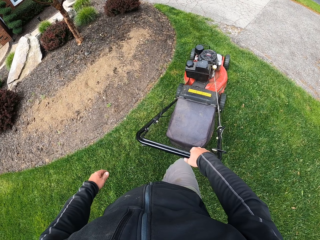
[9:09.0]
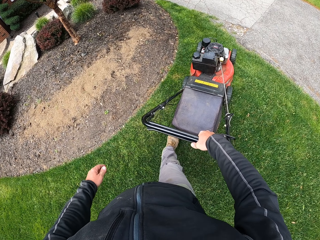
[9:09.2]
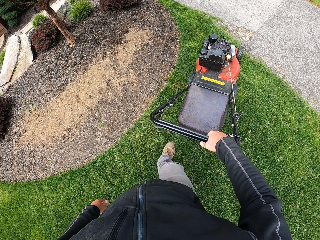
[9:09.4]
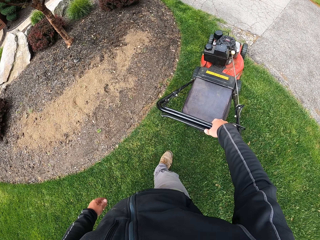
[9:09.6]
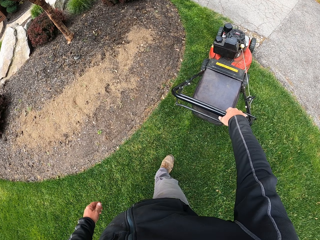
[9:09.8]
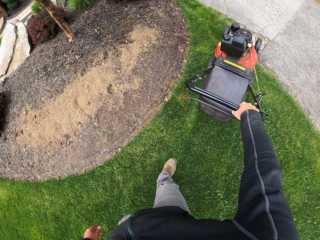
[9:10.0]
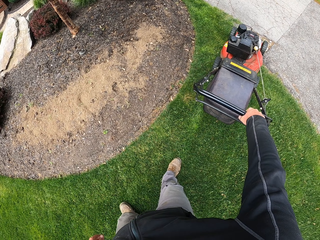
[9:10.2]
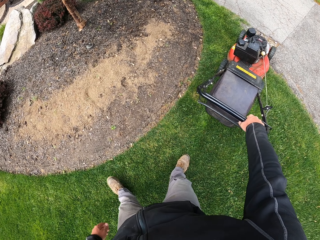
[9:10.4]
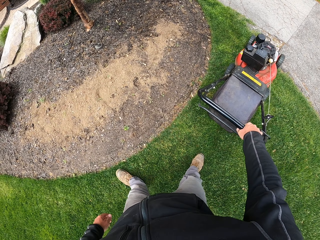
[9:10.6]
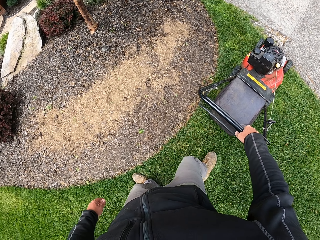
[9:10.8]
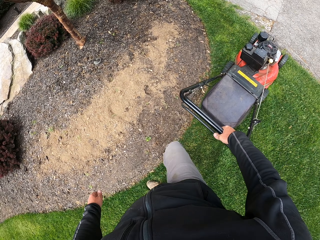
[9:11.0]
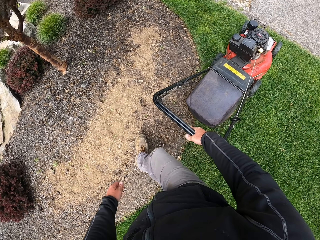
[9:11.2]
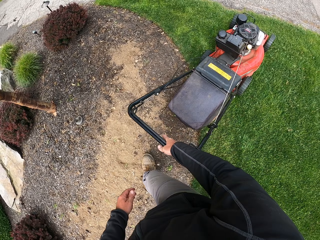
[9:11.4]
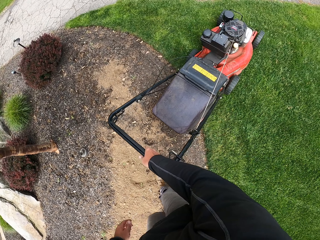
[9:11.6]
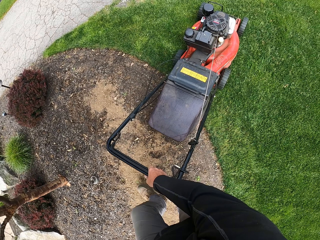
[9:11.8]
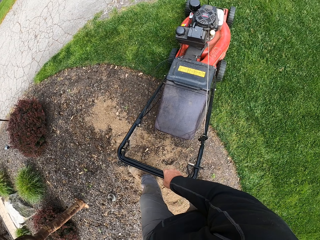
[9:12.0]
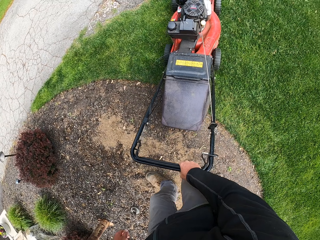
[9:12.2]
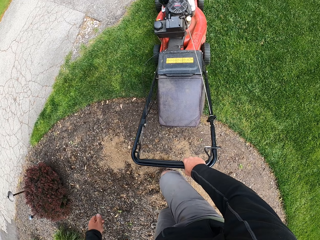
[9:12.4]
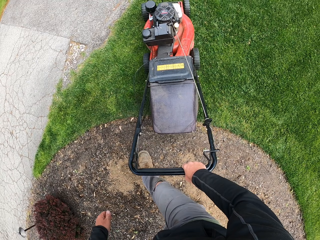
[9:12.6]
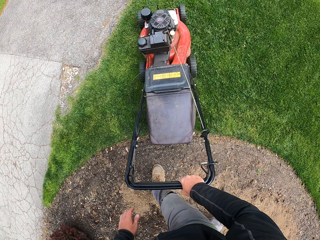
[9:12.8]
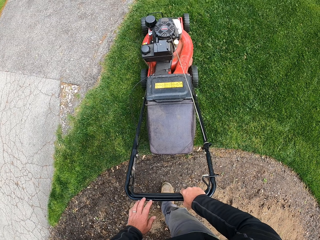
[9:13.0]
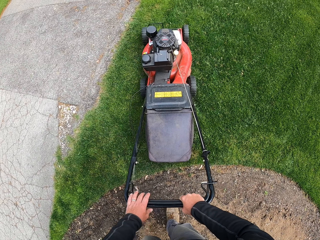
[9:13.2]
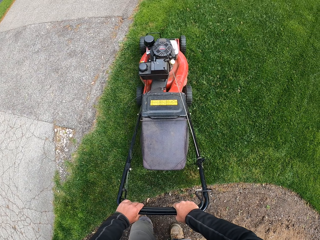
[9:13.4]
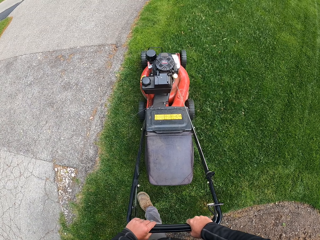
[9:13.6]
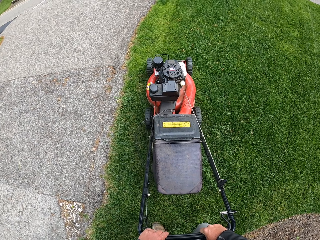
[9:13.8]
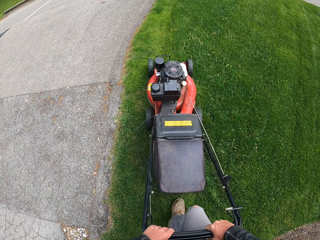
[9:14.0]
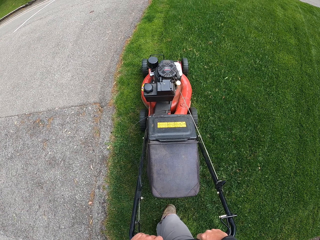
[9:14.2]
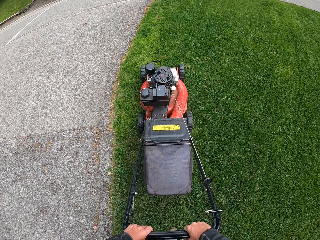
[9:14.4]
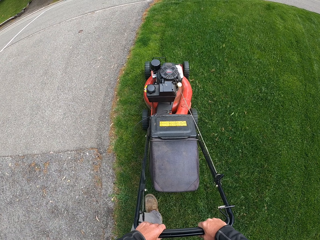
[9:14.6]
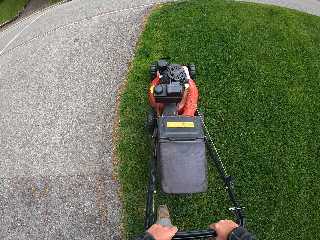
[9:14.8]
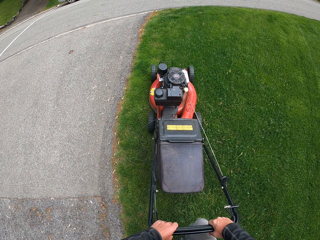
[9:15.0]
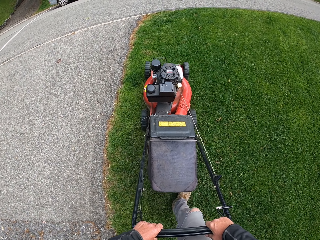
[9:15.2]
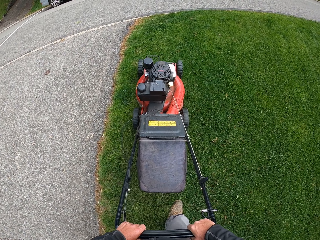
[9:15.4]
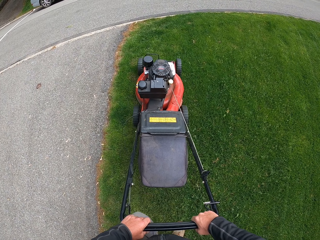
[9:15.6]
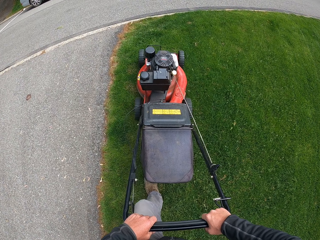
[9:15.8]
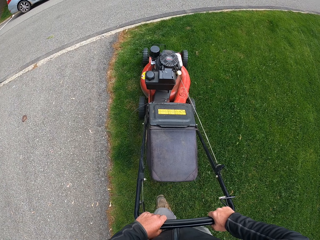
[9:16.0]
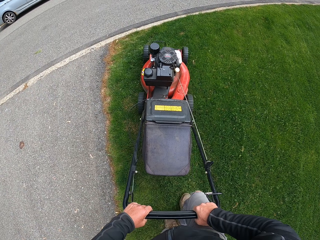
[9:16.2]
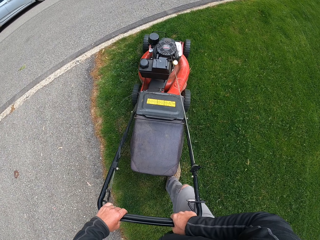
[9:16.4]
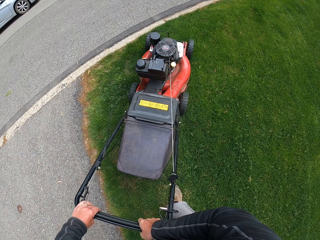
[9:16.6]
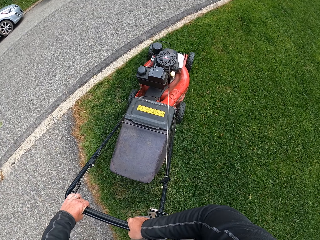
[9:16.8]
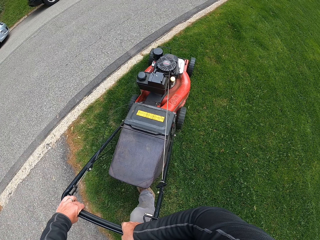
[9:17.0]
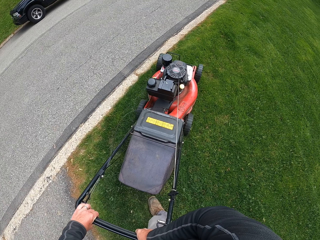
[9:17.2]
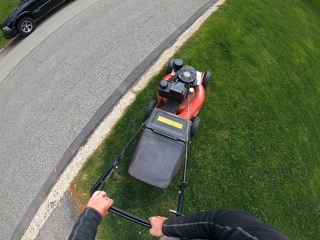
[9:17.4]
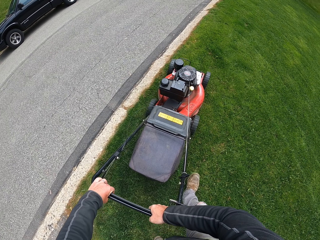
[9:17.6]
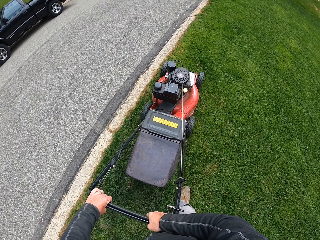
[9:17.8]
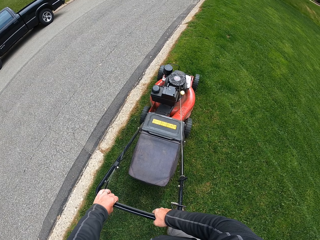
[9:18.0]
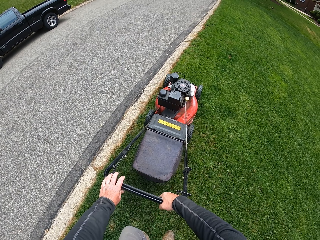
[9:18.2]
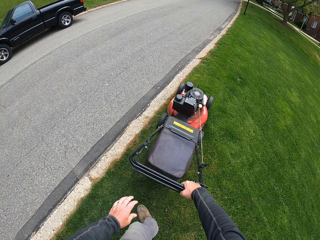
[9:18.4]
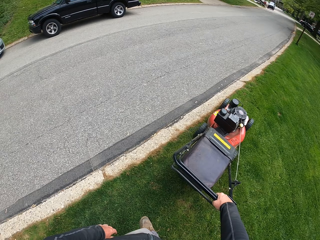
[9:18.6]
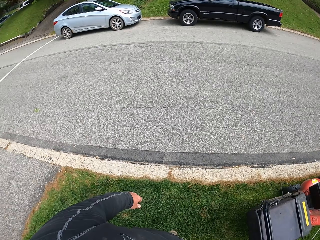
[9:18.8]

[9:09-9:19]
The camera wearer turns a lawn mower. They cut grass.

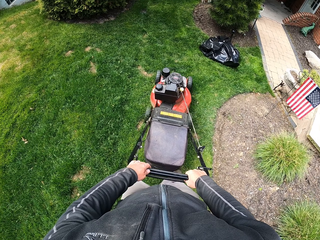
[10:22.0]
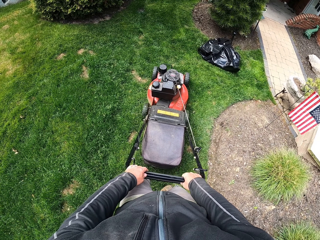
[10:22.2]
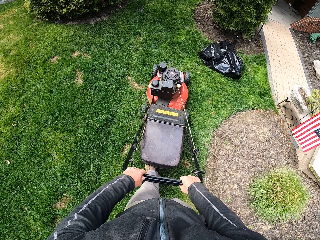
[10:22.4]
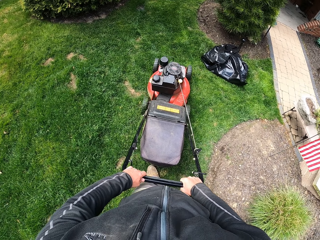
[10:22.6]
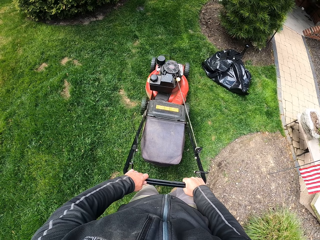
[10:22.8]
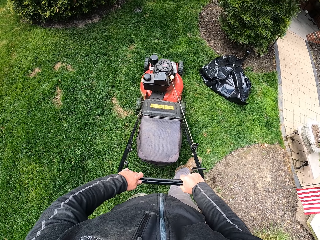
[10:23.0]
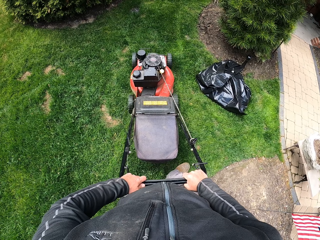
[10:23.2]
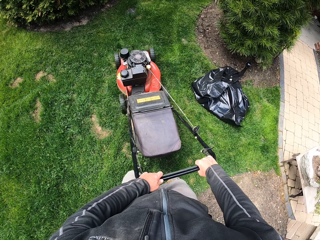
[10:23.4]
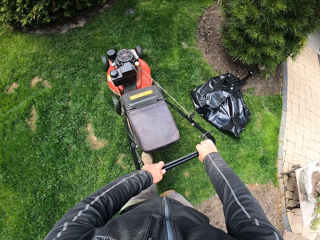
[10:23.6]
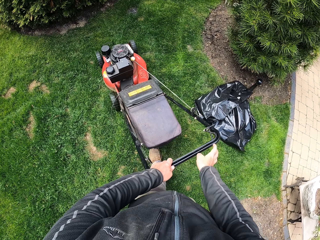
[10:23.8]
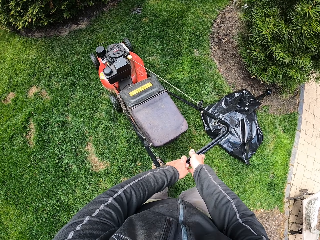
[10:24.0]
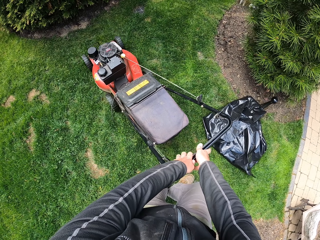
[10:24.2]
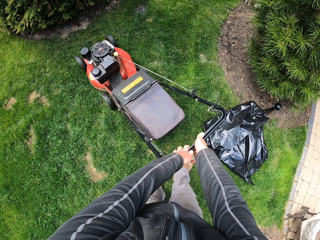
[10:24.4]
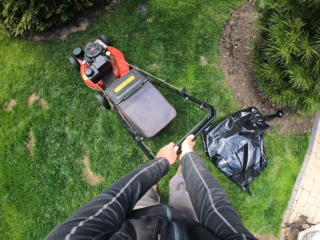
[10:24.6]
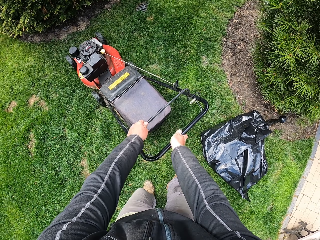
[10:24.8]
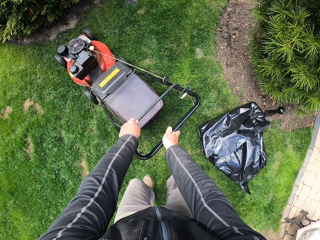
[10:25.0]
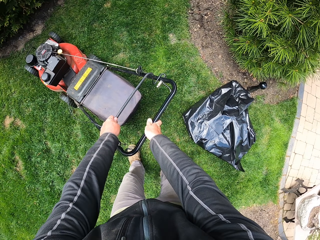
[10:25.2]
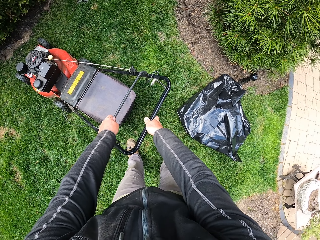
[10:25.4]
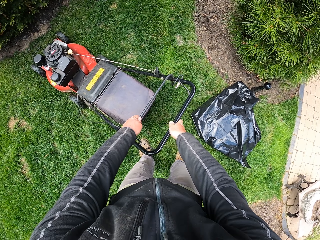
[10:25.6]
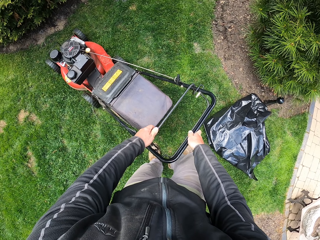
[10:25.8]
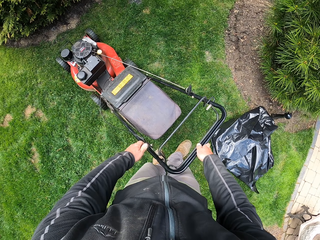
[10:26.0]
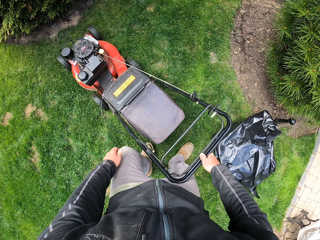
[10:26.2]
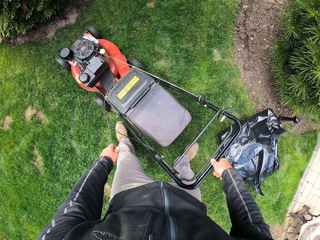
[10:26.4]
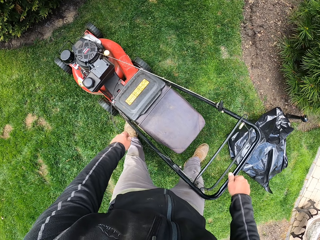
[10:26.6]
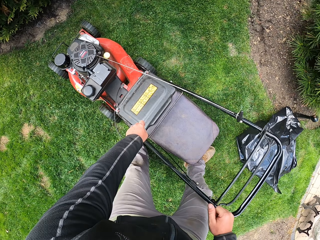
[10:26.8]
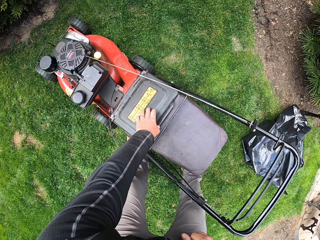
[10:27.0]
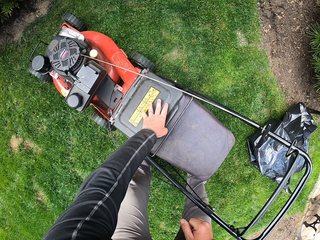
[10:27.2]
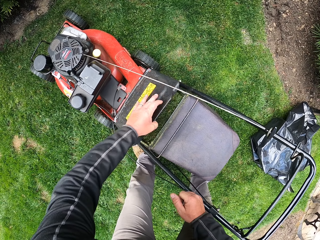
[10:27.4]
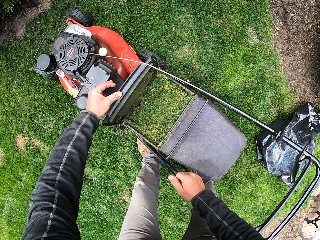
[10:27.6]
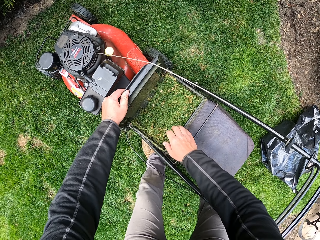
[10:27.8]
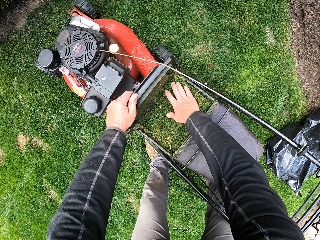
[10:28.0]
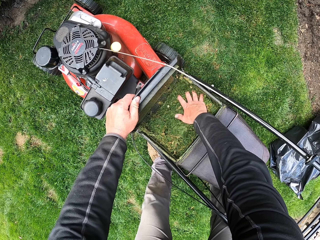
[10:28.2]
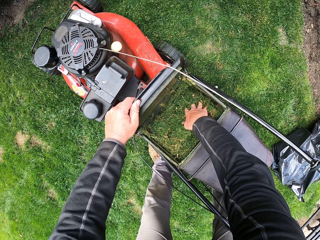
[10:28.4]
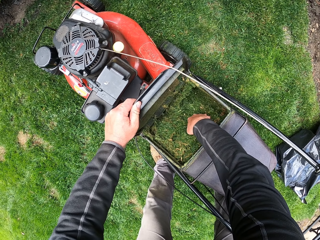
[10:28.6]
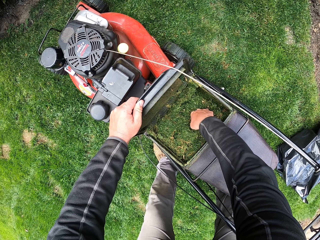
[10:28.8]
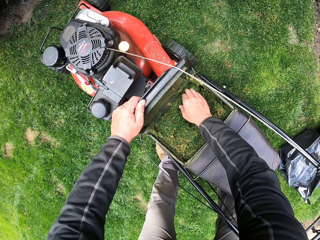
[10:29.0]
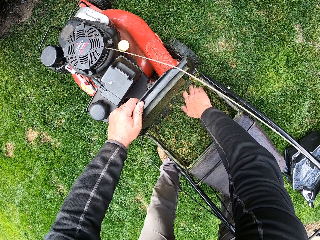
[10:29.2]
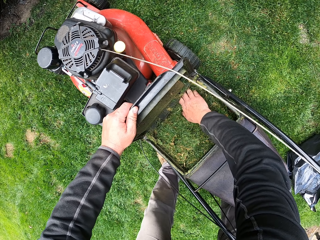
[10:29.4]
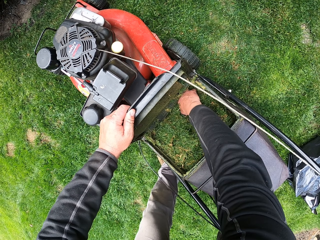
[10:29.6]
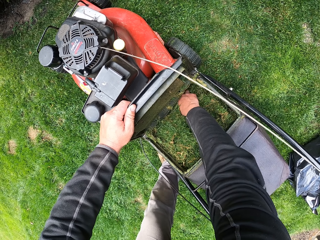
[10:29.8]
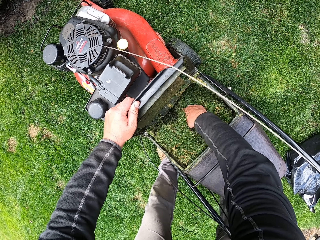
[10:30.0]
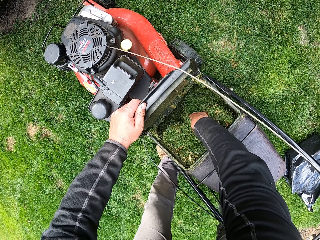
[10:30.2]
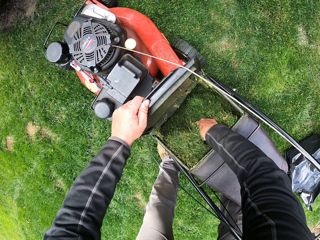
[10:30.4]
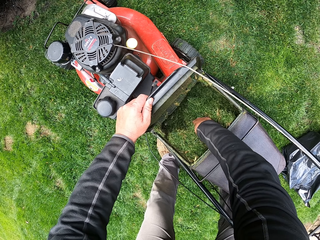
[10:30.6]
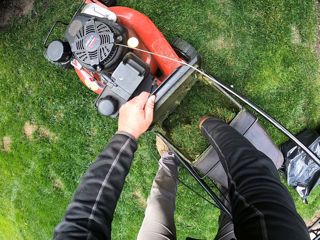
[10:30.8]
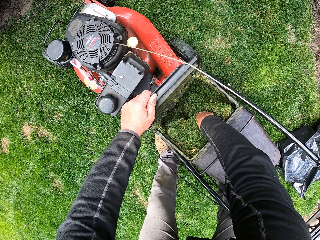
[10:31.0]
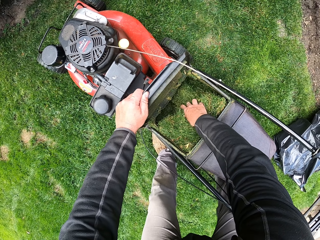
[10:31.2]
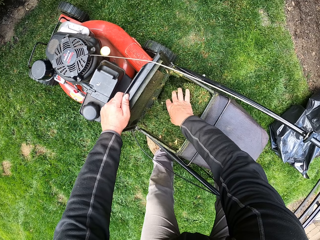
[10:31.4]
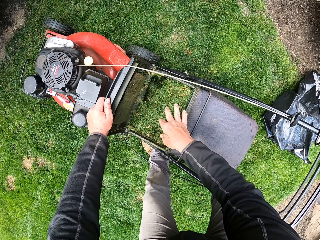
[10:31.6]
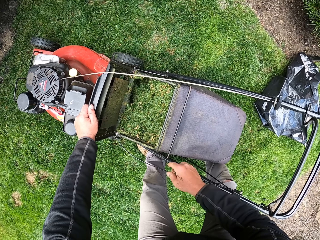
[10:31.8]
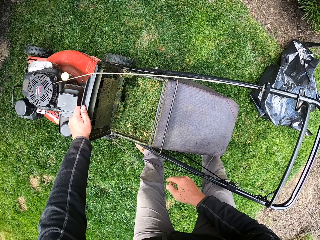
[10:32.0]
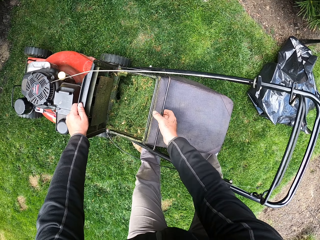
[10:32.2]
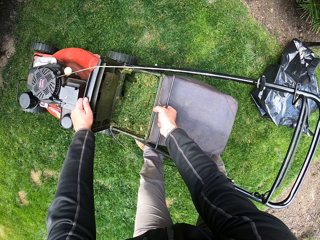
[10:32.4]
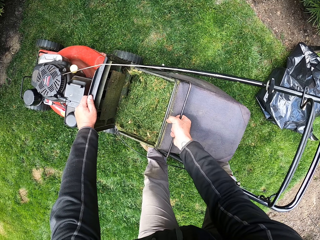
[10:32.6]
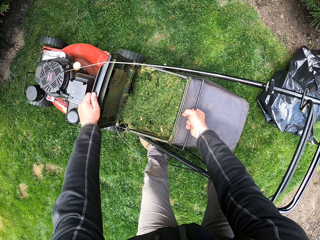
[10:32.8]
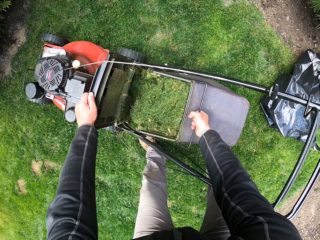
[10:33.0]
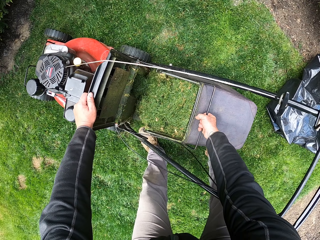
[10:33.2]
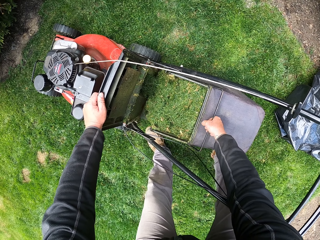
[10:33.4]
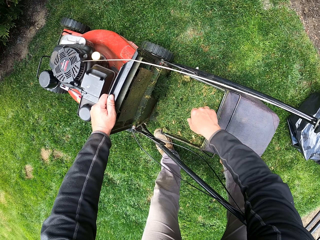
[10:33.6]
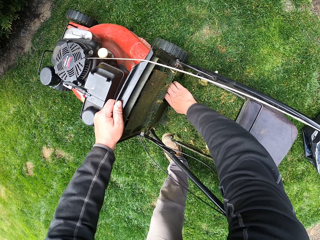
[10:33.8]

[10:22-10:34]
The camera wearer stops the lawn mower machine. They open the handle, open the lawn mower's bag, remove grass from the machine, and put the grass in the bag. They touch the grass from the lawn mower's bag.
